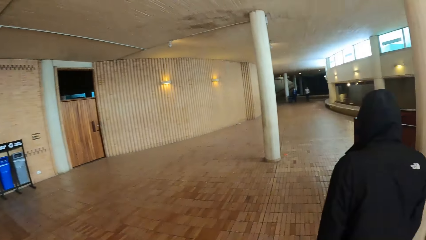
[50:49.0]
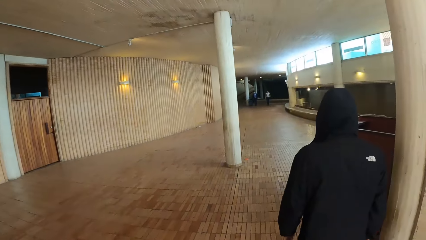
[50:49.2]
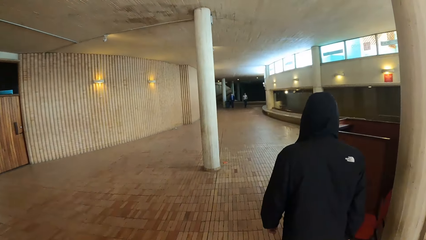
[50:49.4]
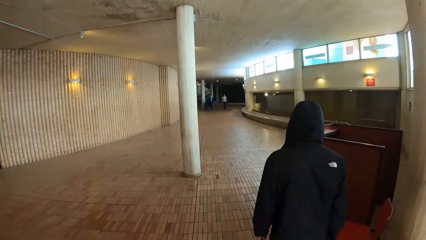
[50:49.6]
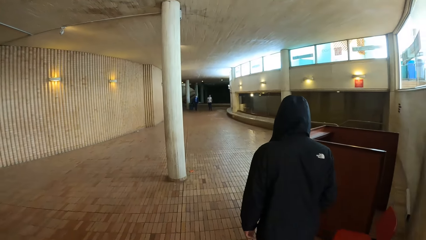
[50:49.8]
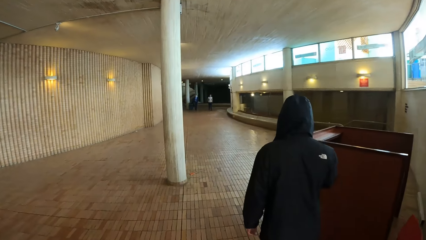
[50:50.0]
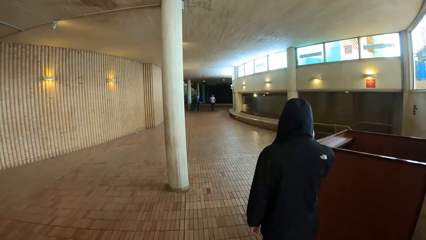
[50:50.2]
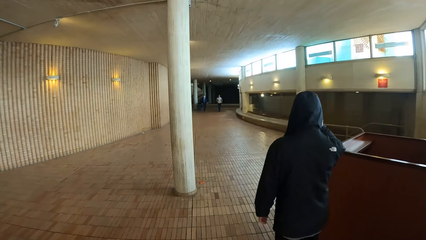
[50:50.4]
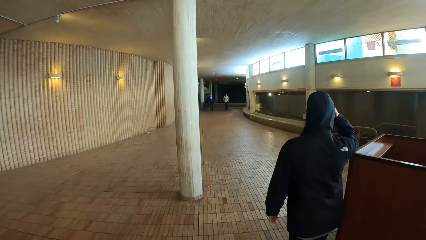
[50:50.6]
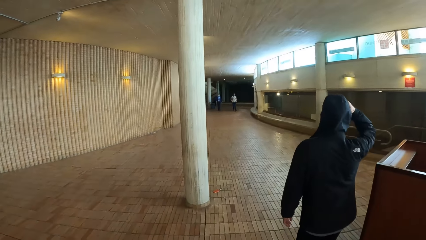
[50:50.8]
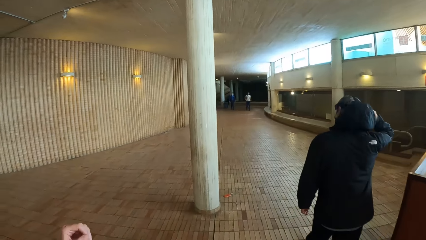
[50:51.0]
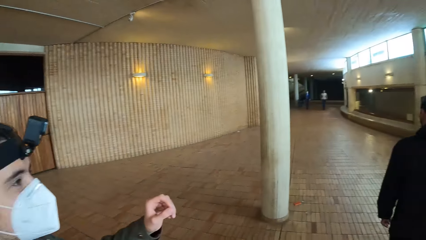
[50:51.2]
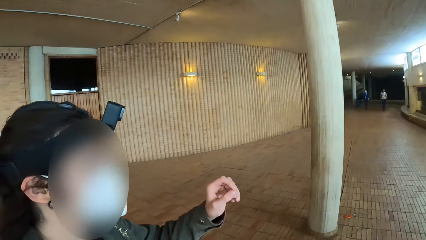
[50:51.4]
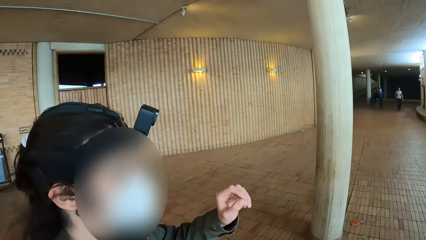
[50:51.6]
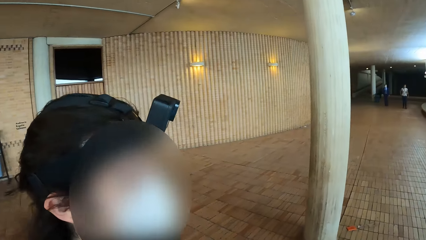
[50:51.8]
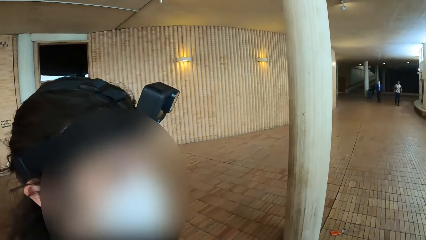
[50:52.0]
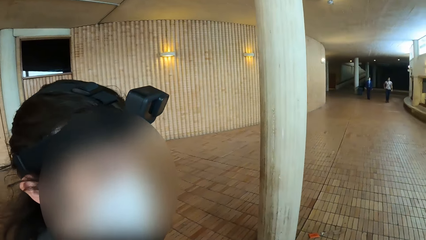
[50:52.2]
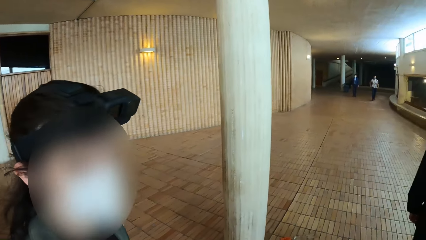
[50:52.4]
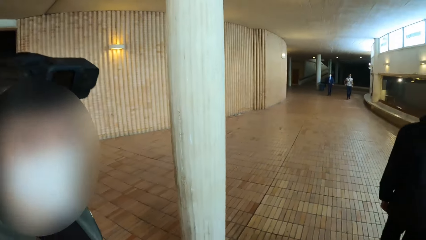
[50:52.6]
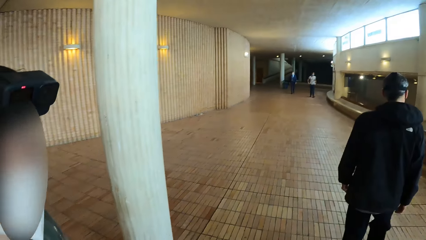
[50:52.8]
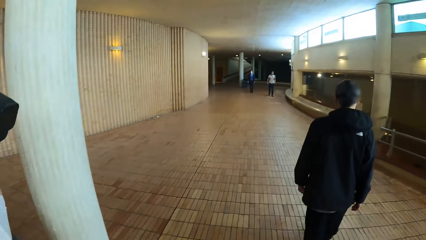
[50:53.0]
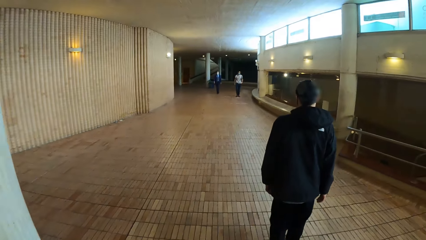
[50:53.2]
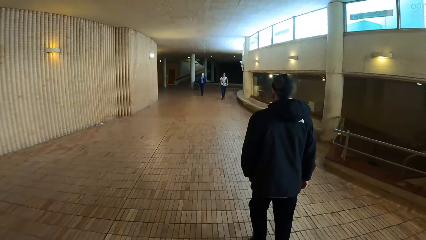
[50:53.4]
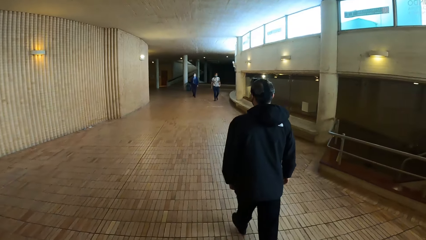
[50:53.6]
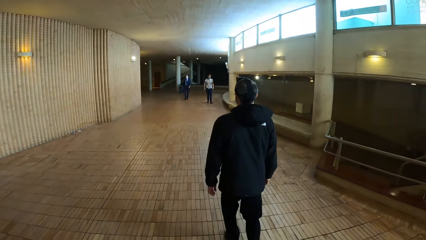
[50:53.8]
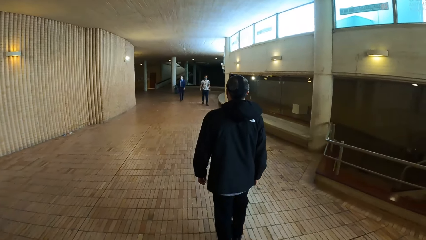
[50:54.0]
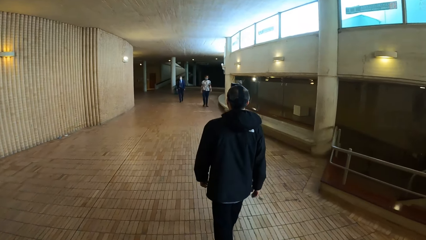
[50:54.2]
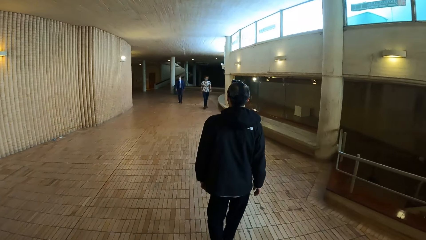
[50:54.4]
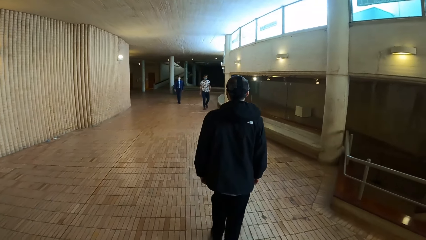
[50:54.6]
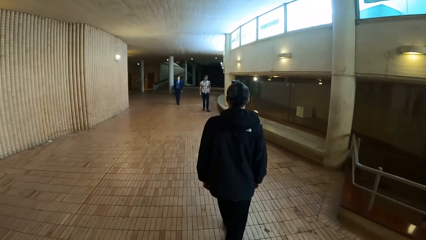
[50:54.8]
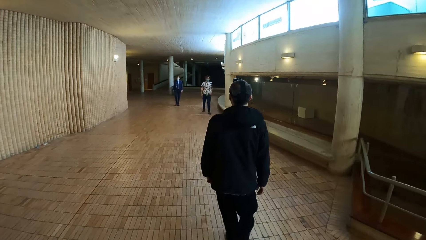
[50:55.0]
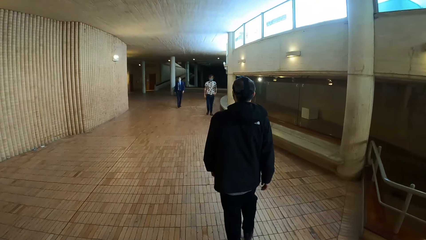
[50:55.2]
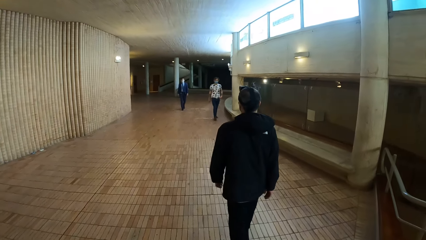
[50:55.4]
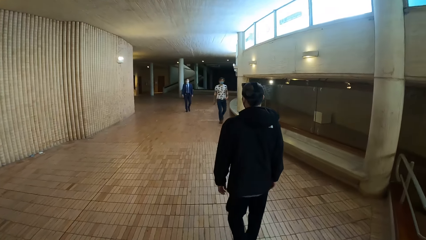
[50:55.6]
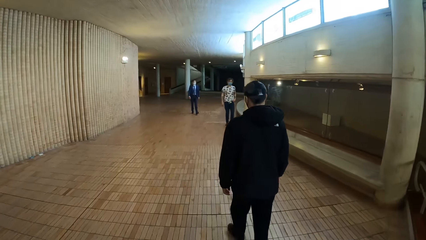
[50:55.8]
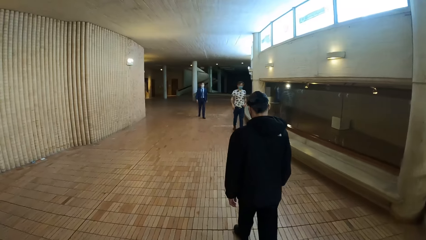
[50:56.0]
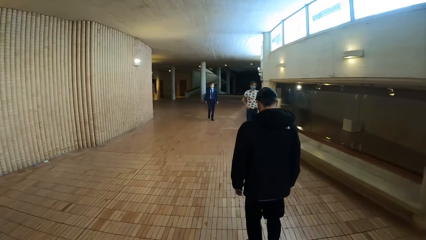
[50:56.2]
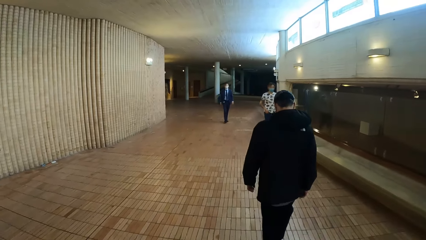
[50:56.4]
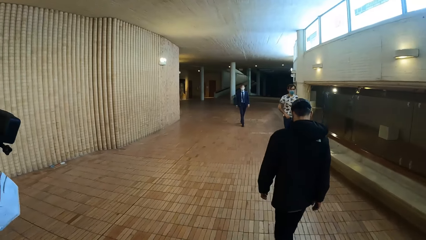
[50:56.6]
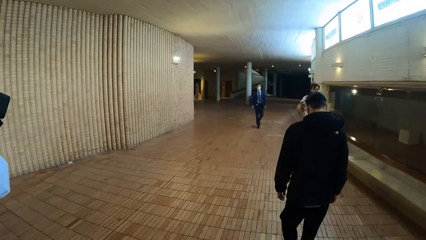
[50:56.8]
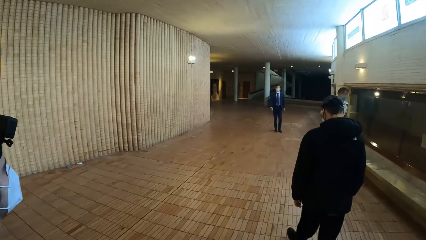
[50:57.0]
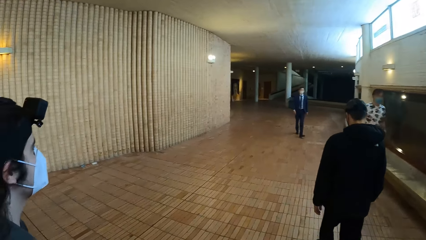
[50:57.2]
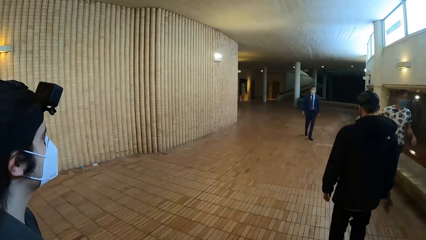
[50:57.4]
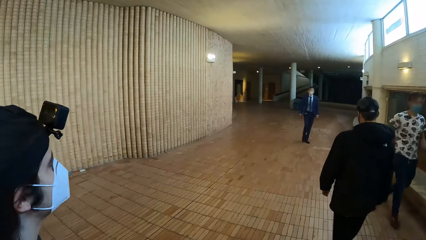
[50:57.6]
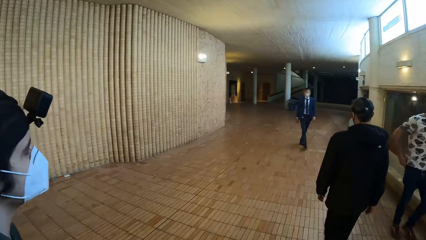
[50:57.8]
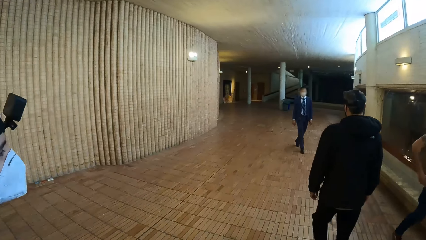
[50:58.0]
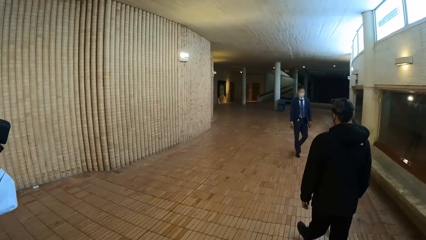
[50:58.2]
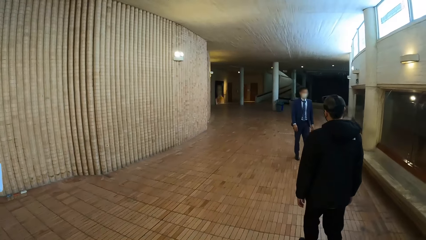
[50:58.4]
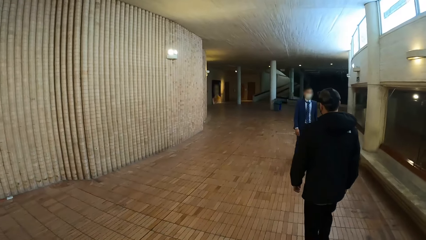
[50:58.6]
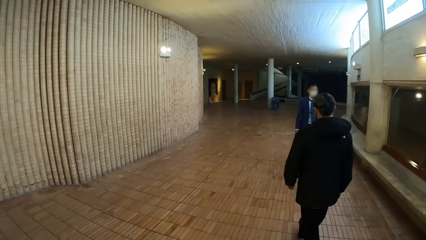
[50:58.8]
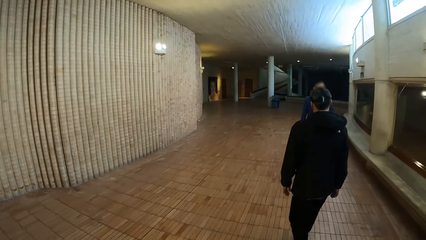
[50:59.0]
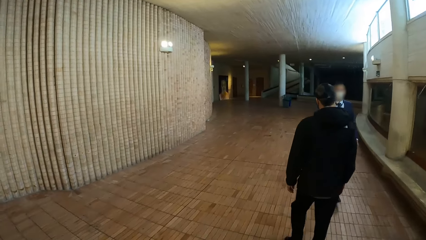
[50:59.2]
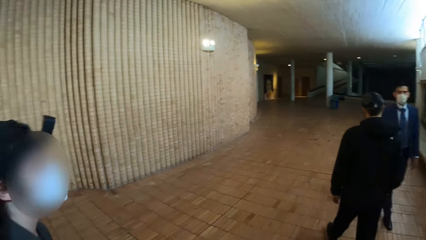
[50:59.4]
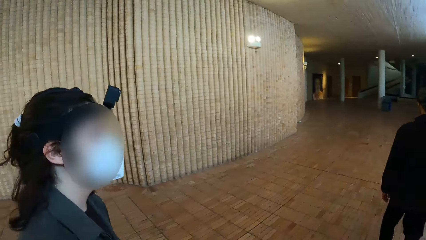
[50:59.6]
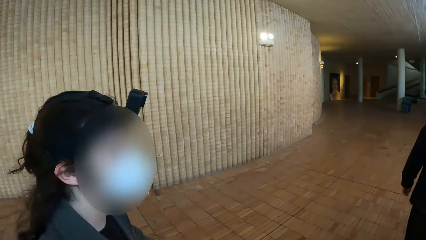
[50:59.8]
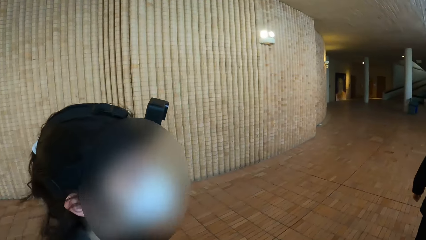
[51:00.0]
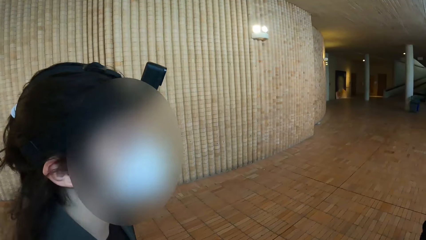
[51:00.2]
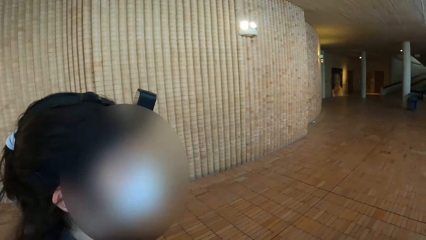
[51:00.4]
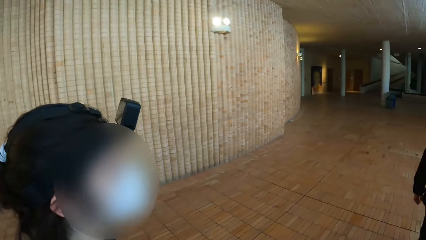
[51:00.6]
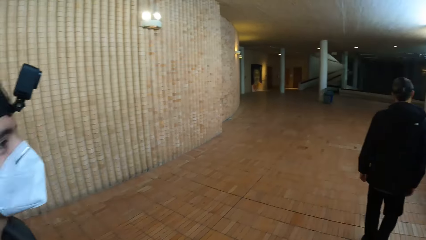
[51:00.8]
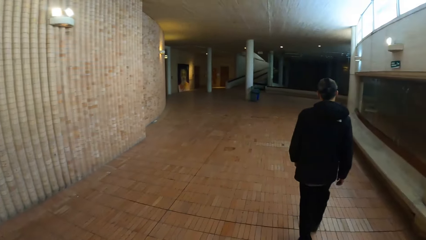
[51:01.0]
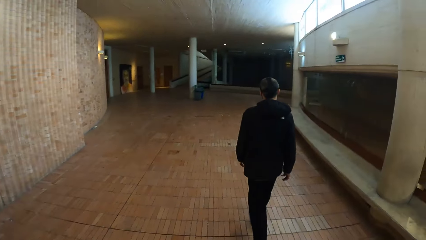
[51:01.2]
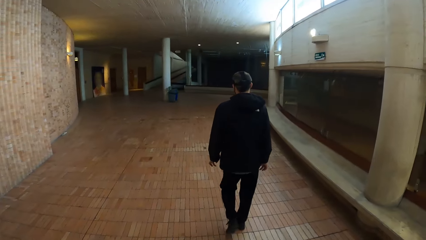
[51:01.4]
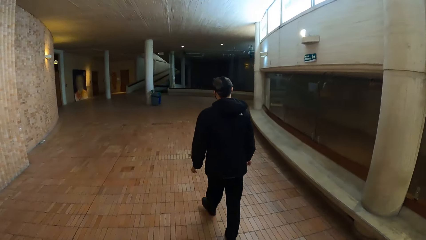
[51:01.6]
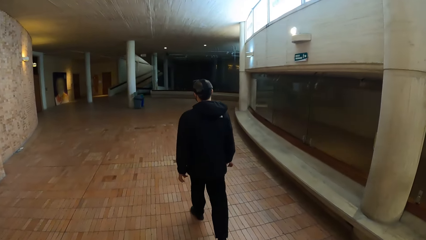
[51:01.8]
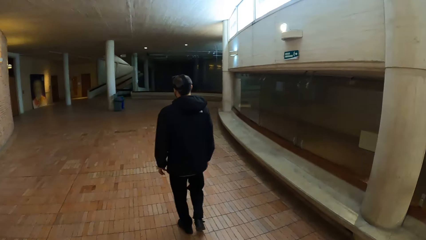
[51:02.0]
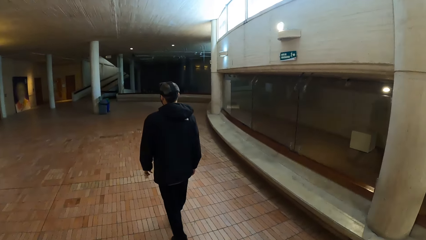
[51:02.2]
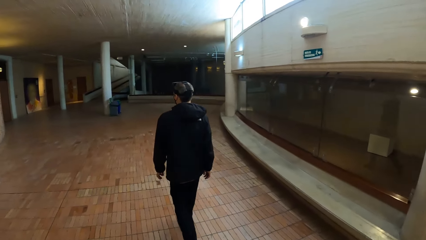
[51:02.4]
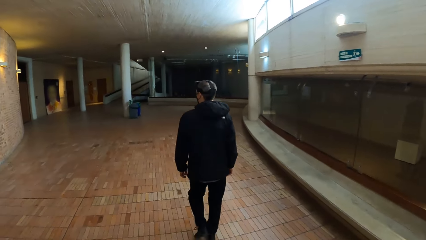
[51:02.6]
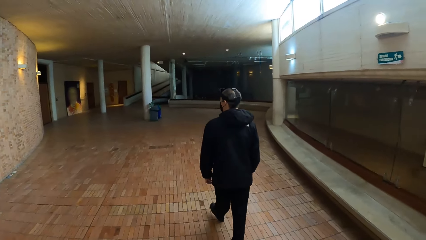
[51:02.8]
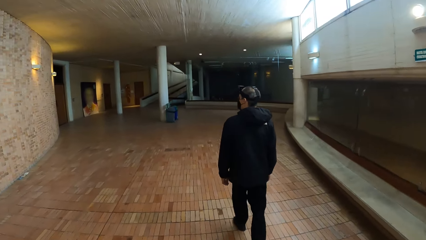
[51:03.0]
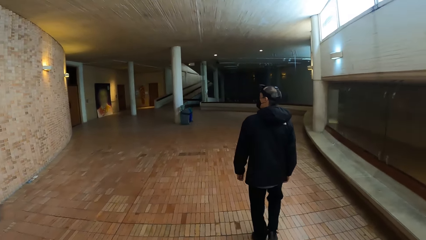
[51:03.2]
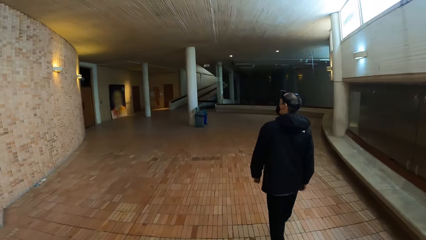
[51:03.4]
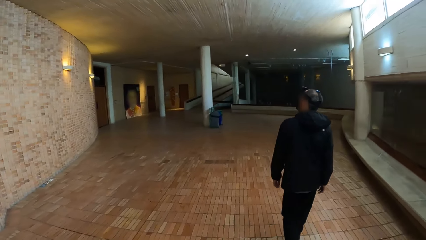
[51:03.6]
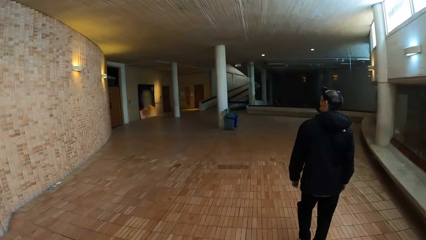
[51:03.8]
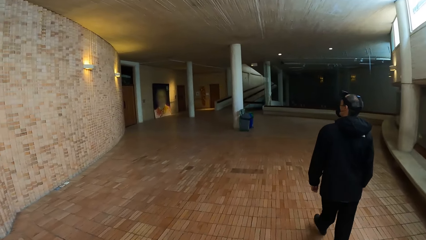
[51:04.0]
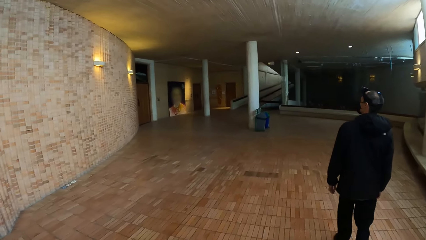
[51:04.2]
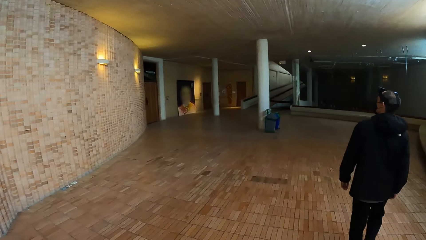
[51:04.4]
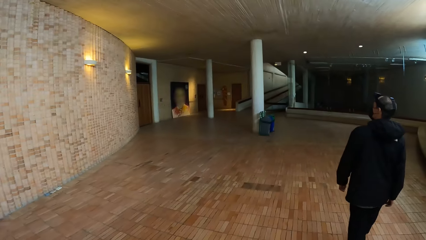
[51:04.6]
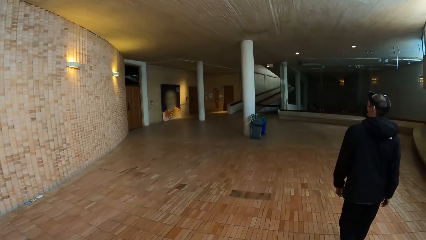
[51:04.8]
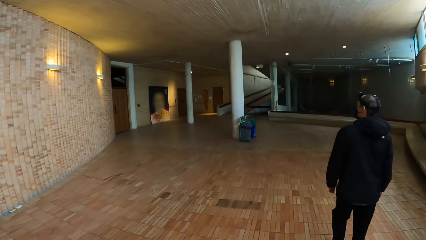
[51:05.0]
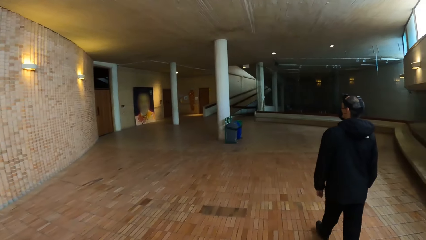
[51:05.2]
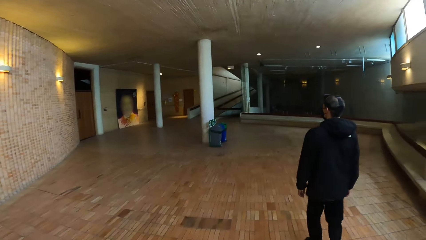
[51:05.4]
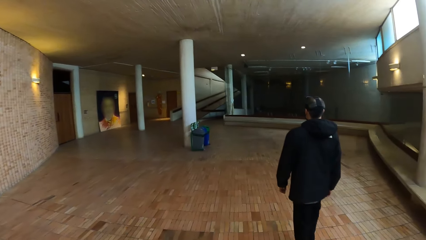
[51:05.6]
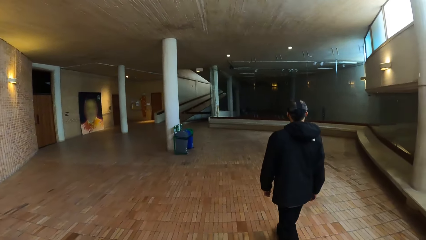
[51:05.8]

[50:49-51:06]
The camera wearer, a person and another person walk around the mall. The first person moves his hand. The camera wearer stares at the first person. They, the first person and the other person walk around the mall. They stare at the first person. They look around. They, the first person and the other person walk around the mall.
